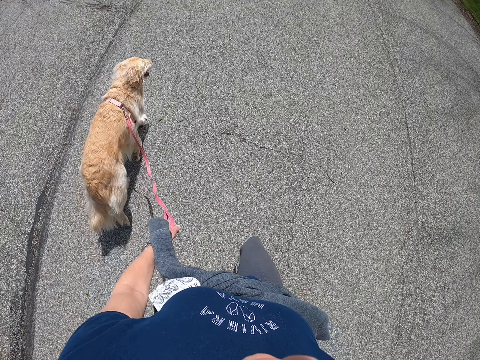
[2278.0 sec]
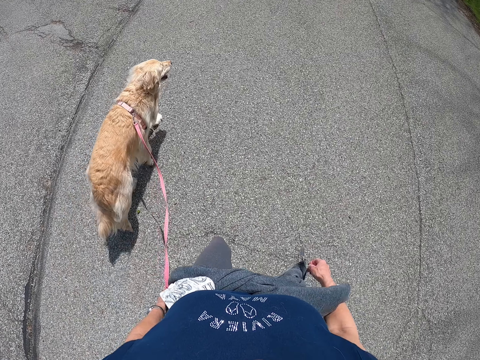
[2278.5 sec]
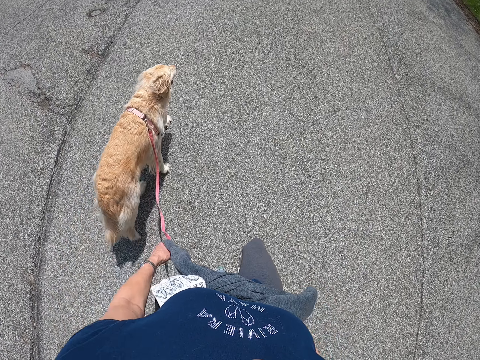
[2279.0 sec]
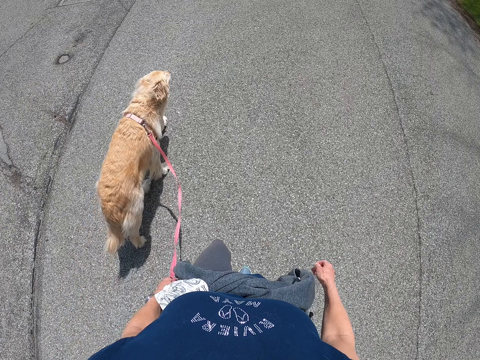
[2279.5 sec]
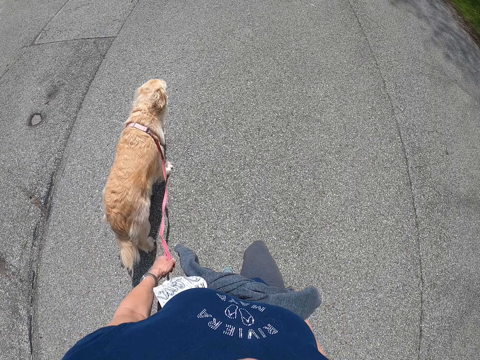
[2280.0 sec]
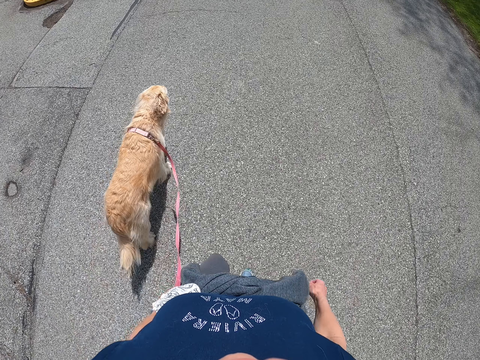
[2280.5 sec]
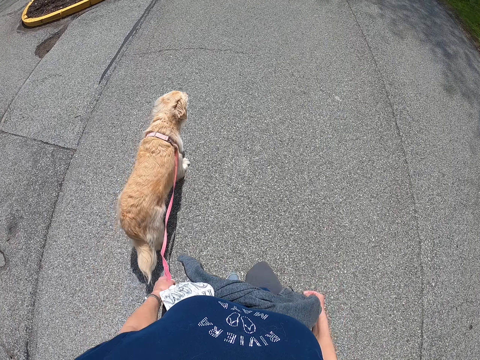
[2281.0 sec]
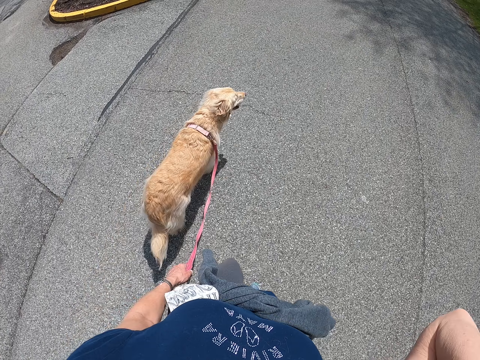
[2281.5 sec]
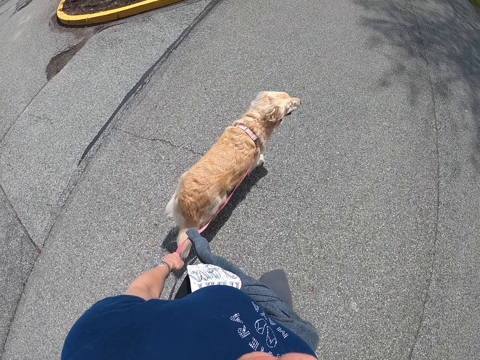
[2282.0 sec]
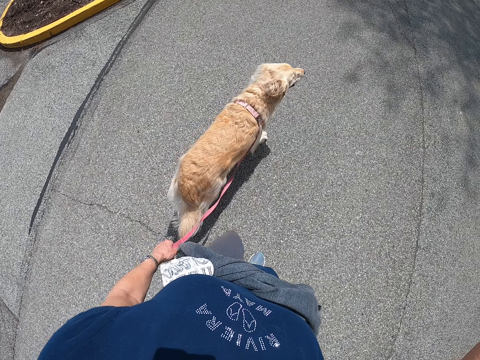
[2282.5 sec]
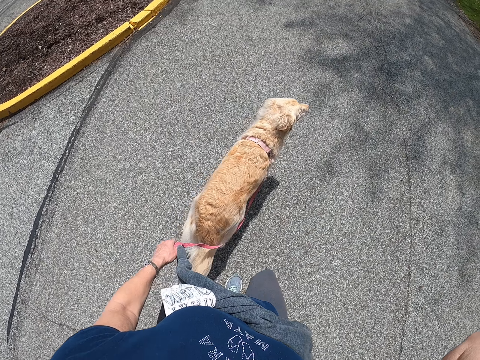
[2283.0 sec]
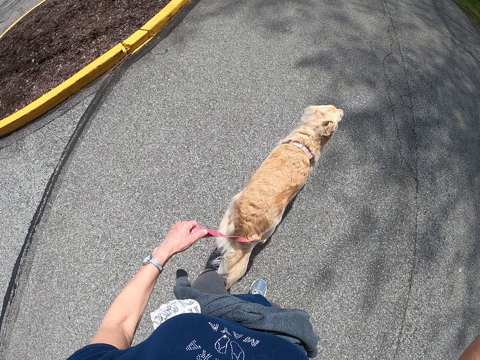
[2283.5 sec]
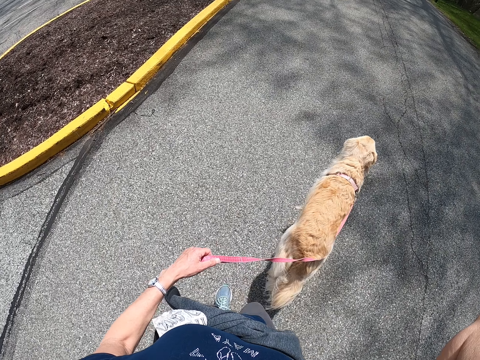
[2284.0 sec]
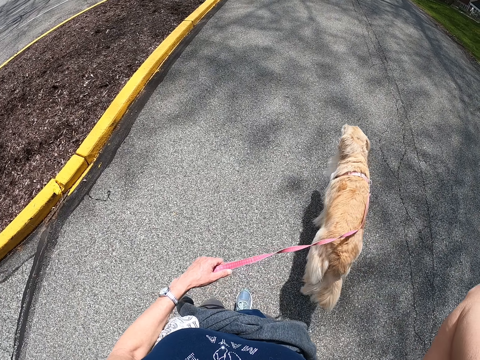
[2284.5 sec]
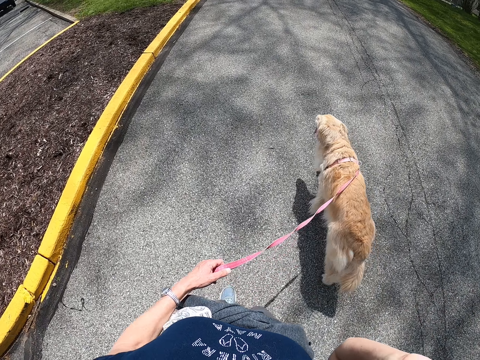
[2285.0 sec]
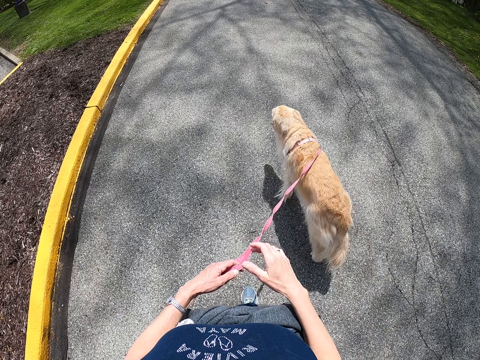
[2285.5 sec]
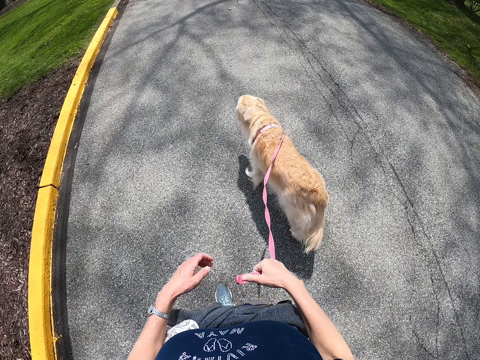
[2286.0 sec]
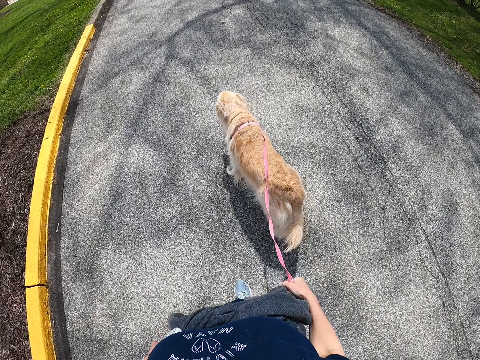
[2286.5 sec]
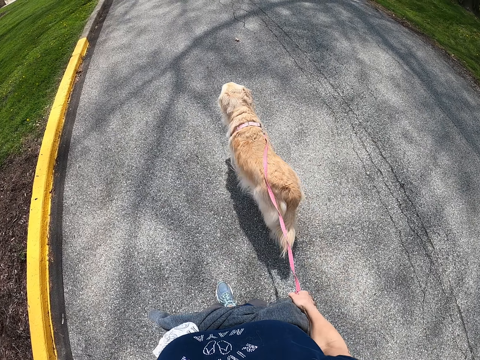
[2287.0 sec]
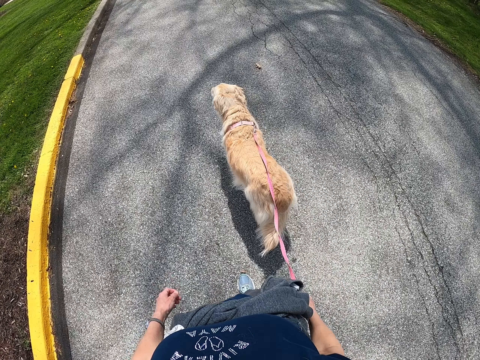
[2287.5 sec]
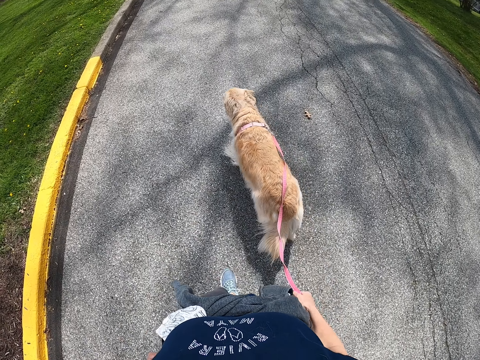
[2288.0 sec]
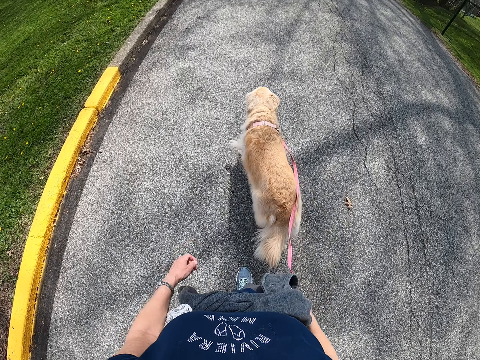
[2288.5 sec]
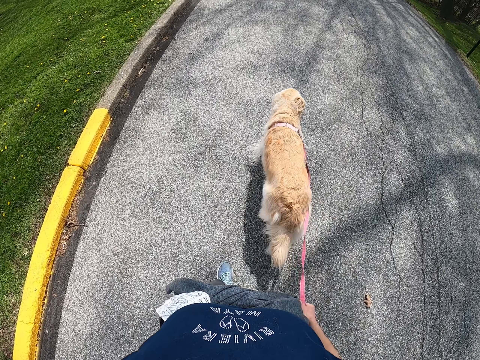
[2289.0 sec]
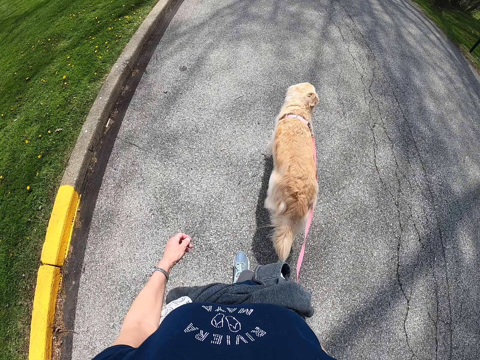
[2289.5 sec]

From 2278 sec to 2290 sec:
The camera wearer lifts up the hand. They walk along the road. They touch the dog leash. They walk along the road.

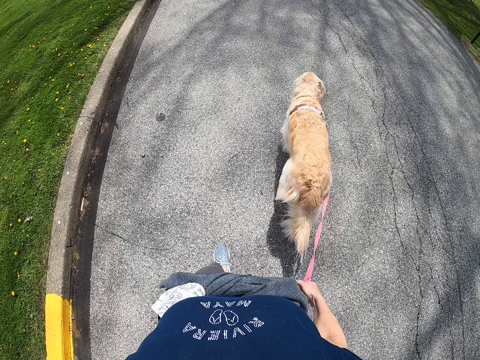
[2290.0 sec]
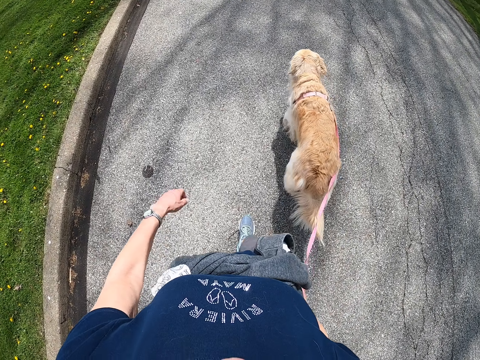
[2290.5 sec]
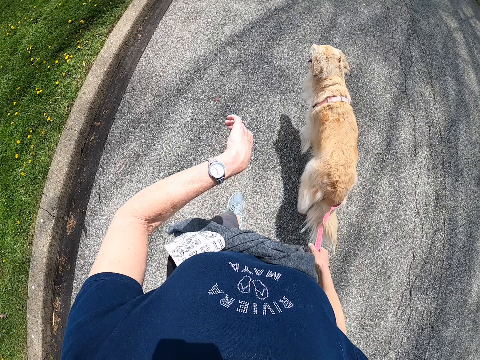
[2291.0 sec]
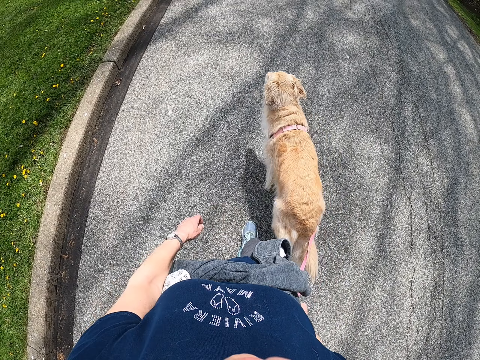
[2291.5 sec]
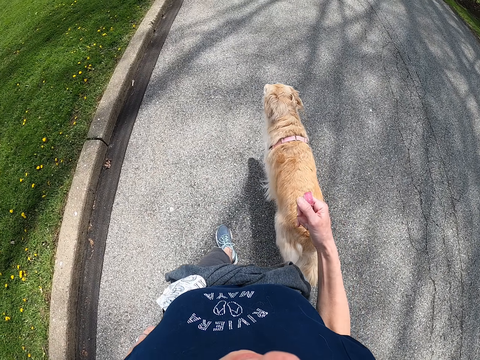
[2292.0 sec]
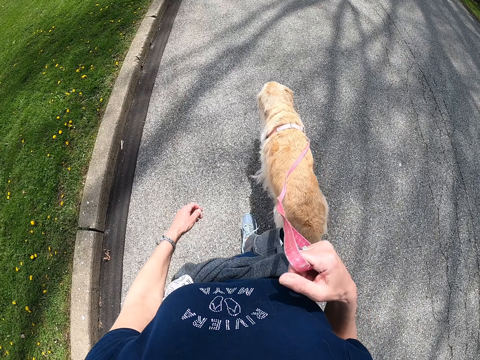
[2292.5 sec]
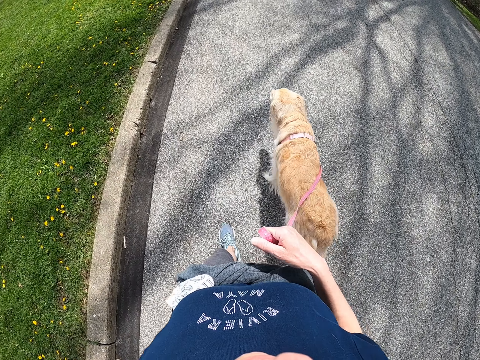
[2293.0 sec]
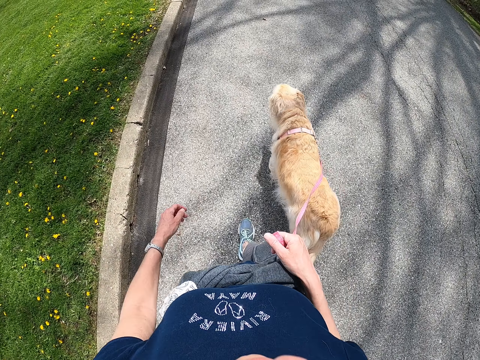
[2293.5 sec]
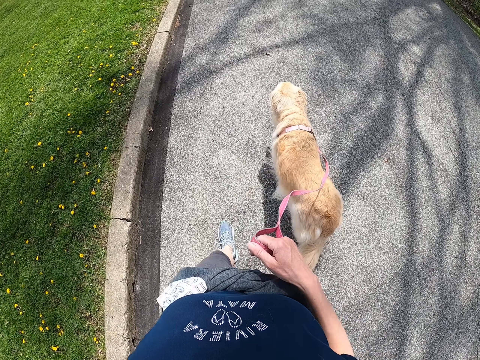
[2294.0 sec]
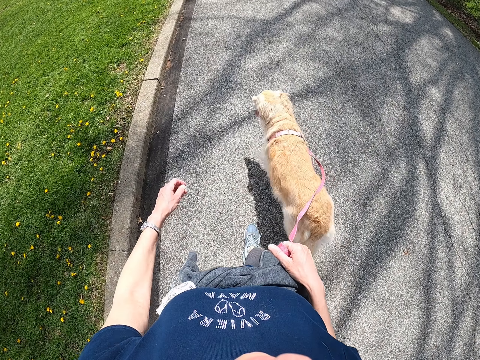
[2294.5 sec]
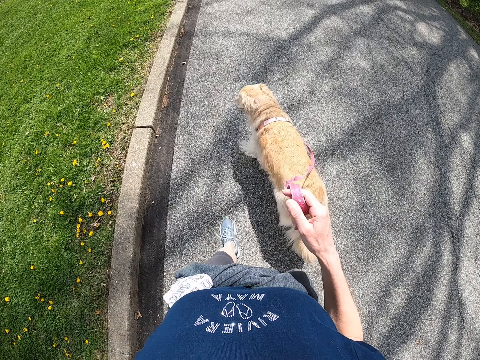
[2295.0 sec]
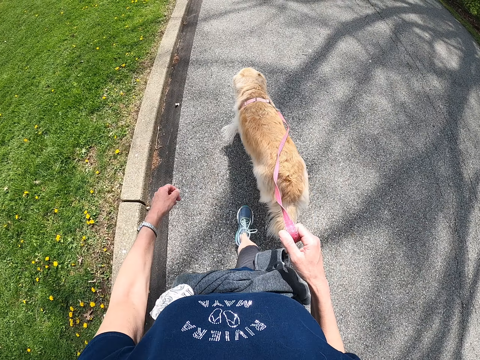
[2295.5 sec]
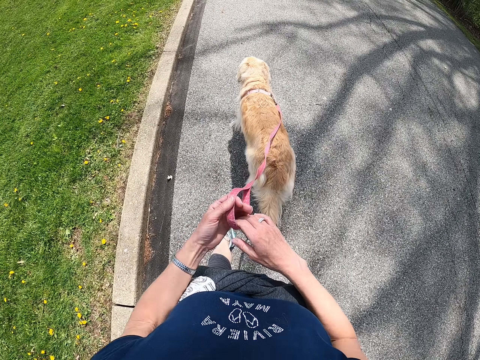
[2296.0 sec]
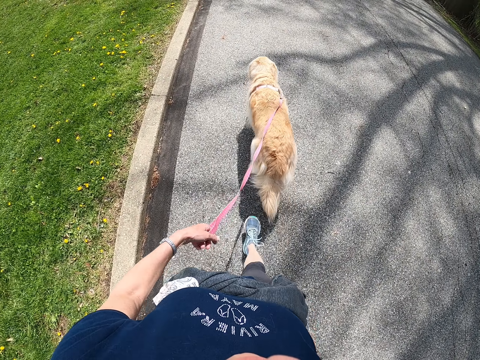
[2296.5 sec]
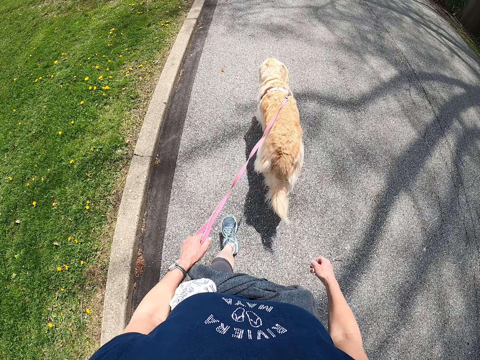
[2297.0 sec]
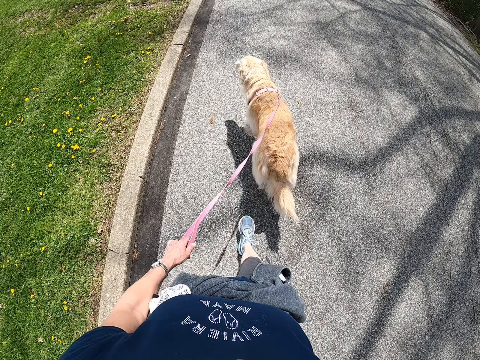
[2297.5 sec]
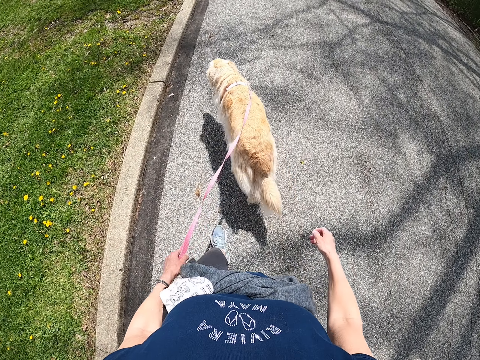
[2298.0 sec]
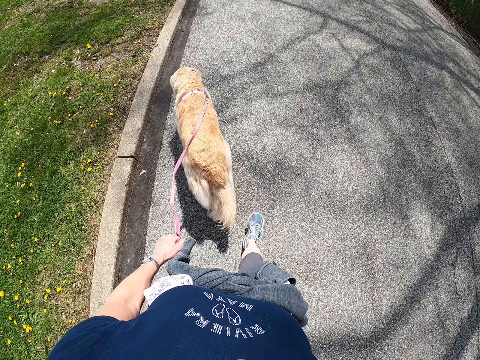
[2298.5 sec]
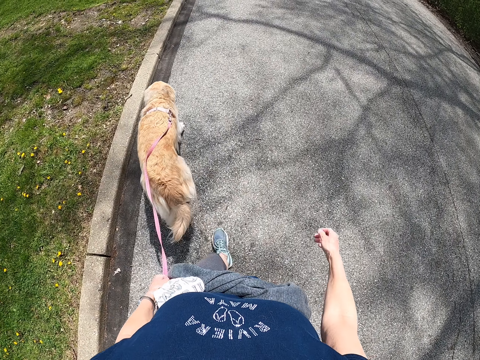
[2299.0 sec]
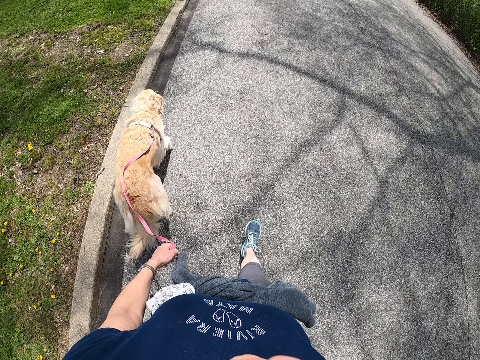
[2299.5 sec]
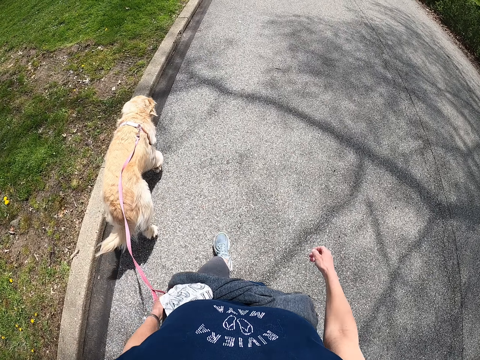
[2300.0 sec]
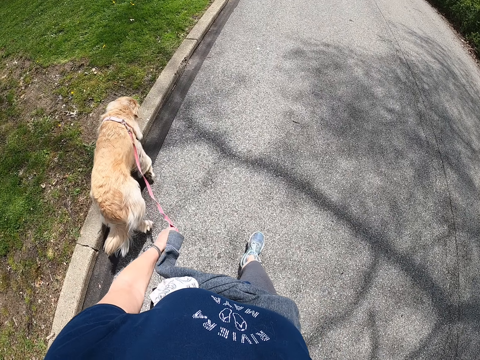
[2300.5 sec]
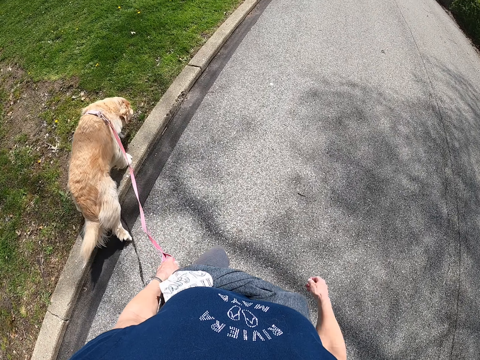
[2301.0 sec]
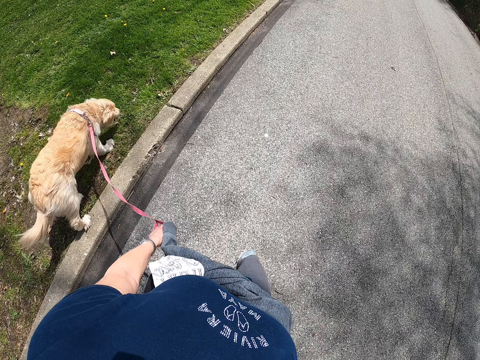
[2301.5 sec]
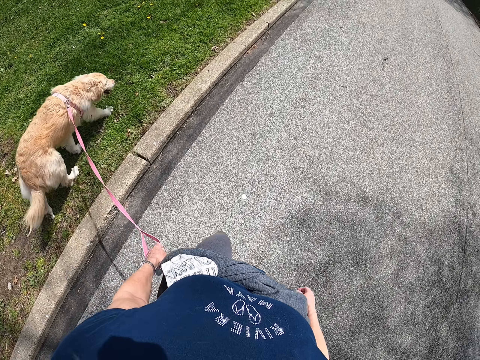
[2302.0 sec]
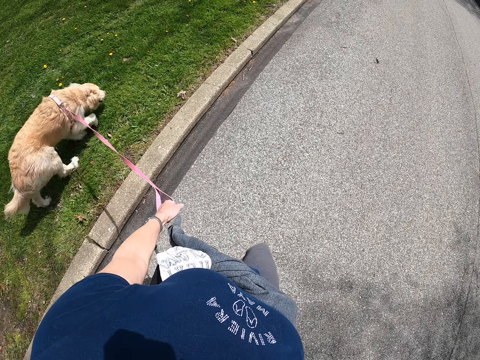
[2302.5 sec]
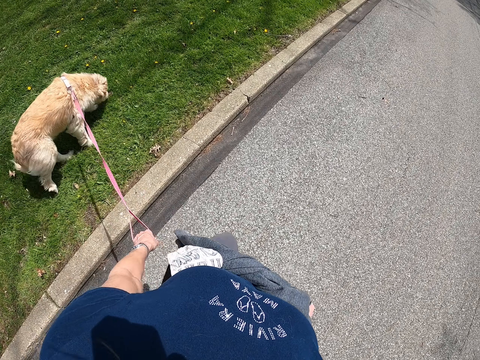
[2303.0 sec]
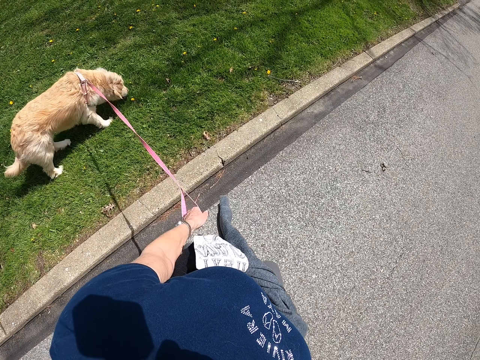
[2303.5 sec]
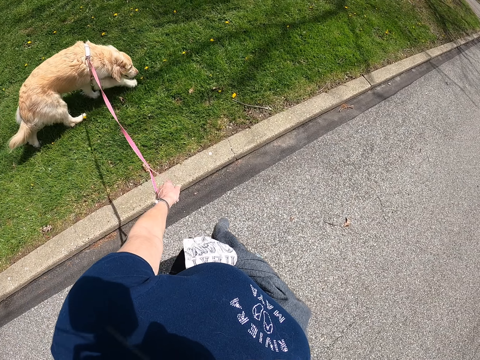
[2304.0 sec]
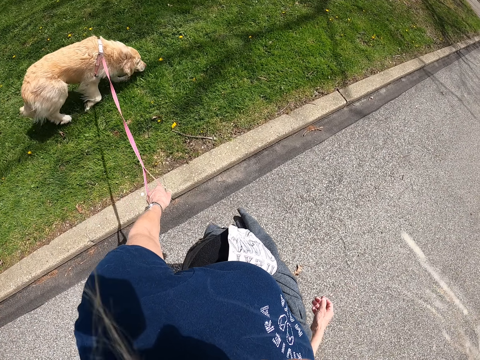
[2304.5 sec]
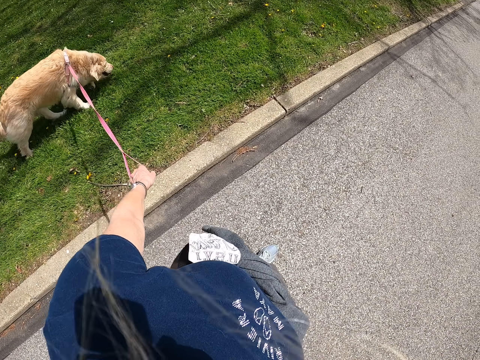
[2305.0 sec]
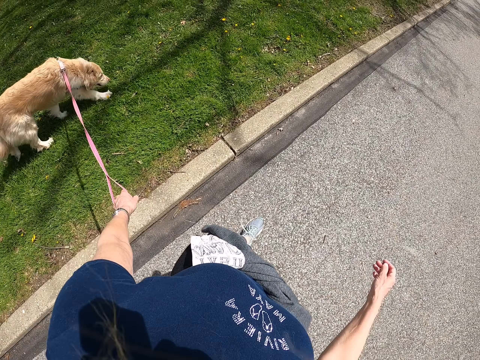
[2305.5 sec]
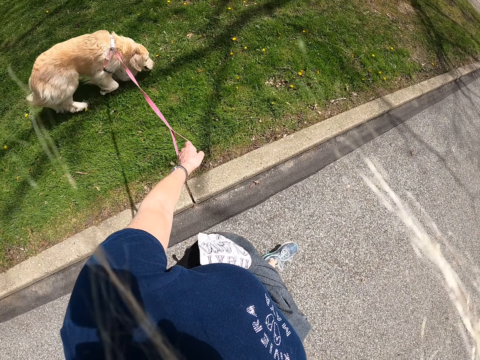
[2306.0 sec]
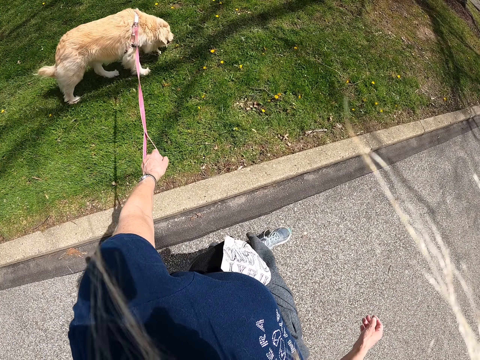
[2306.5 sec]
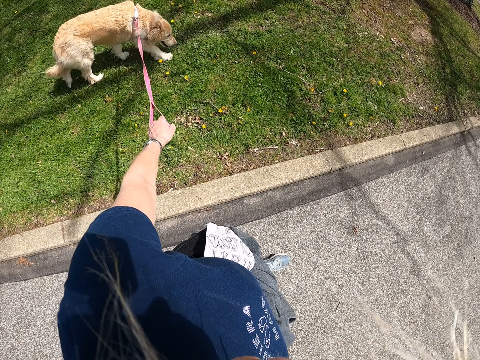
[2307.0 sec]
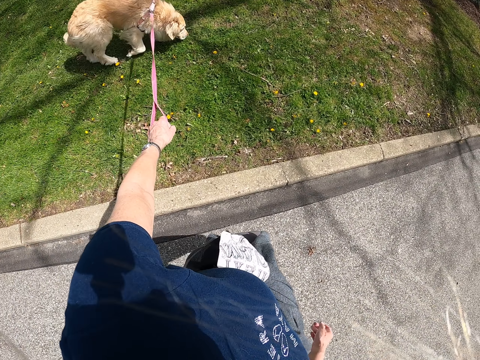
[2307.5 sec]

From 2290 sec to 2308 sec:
The camera wearer checks the watch. They walk along the road. They exchange the dog leash to the other hand. They walk along the road.
